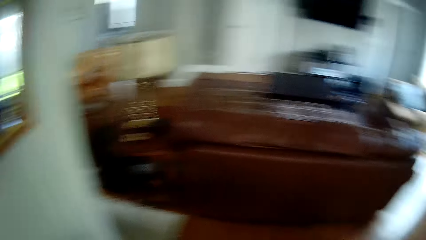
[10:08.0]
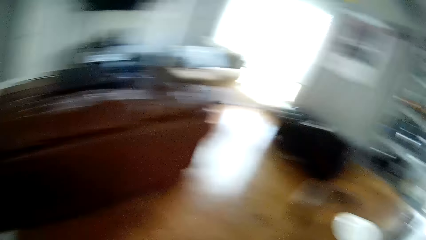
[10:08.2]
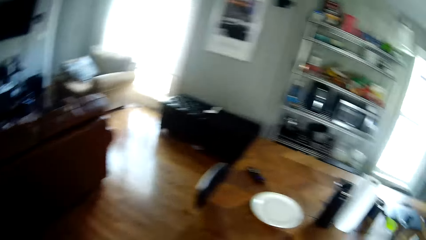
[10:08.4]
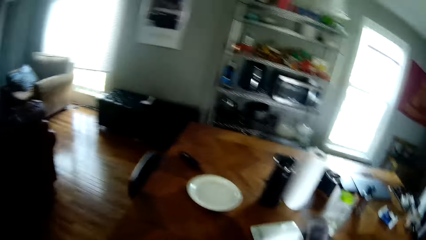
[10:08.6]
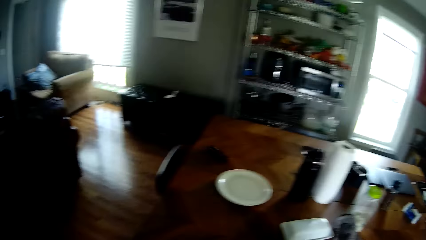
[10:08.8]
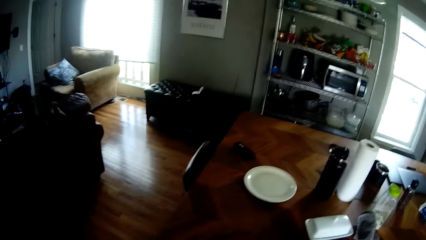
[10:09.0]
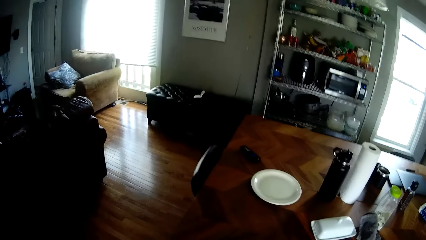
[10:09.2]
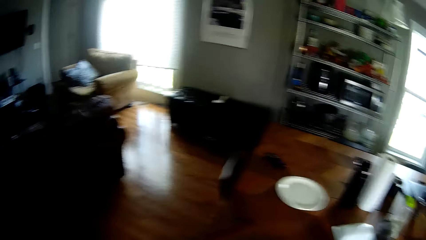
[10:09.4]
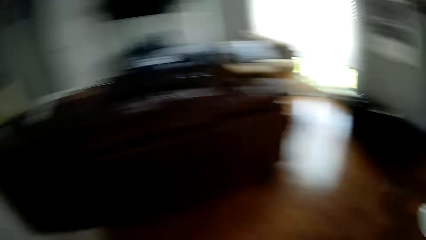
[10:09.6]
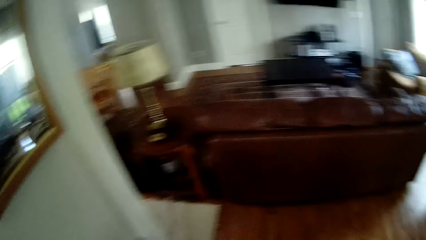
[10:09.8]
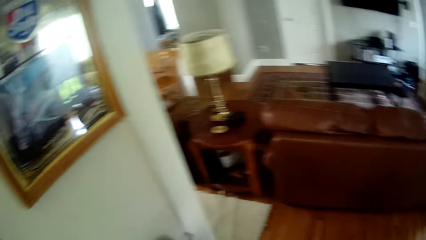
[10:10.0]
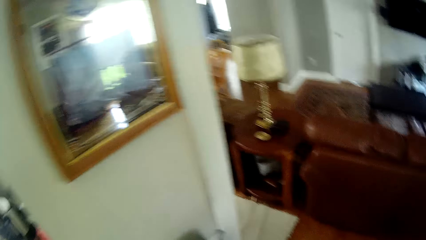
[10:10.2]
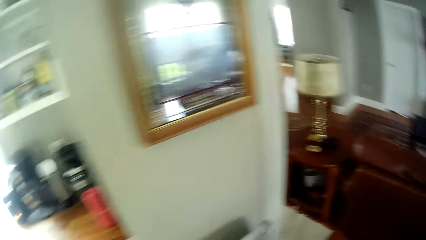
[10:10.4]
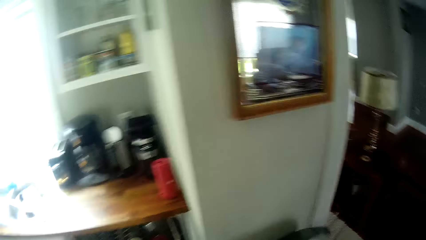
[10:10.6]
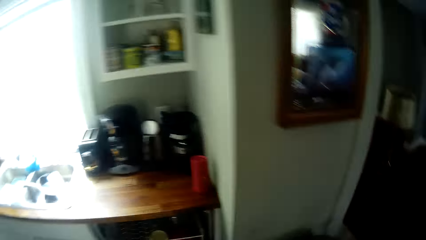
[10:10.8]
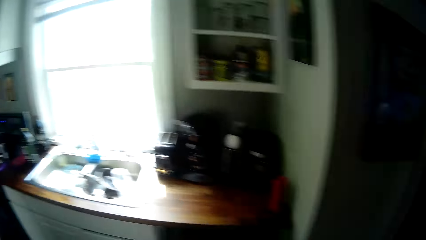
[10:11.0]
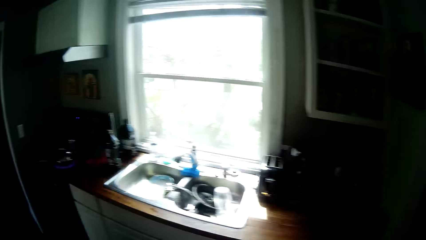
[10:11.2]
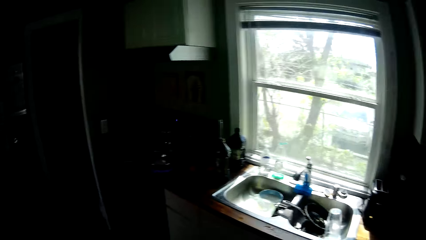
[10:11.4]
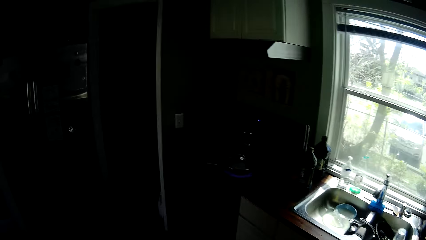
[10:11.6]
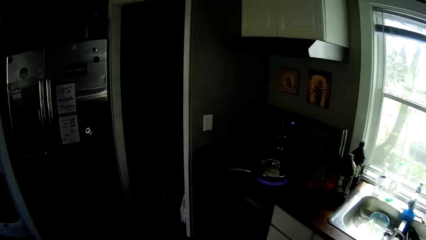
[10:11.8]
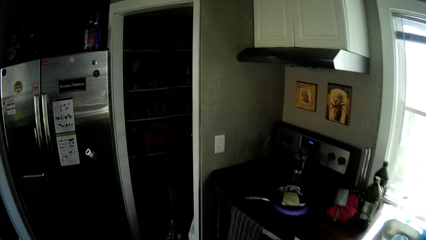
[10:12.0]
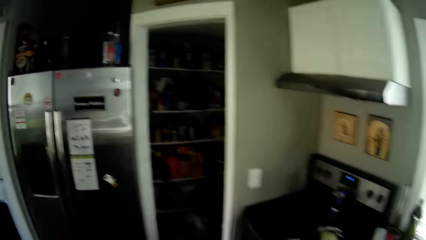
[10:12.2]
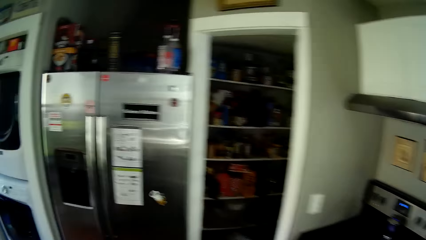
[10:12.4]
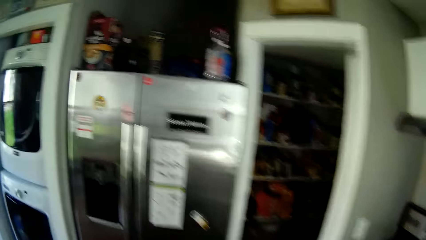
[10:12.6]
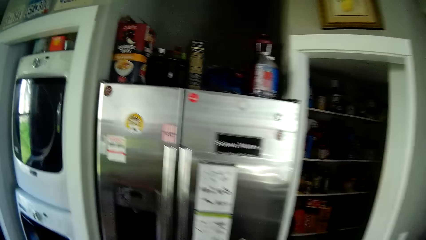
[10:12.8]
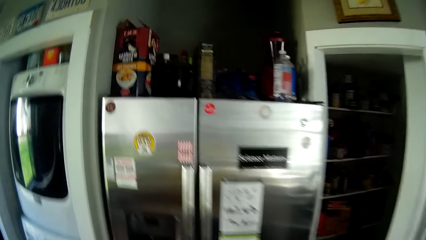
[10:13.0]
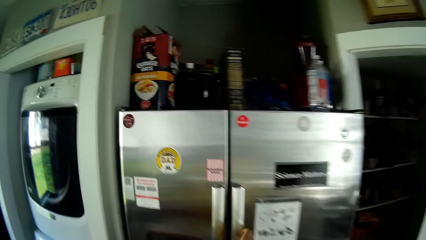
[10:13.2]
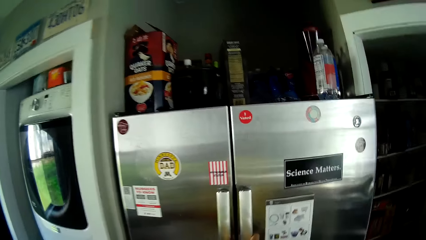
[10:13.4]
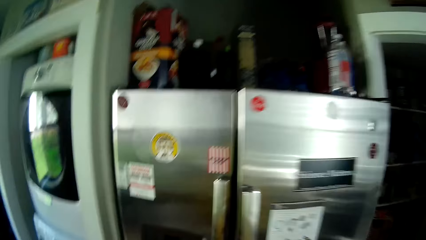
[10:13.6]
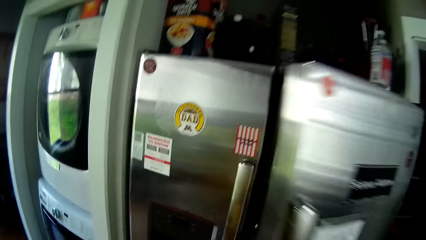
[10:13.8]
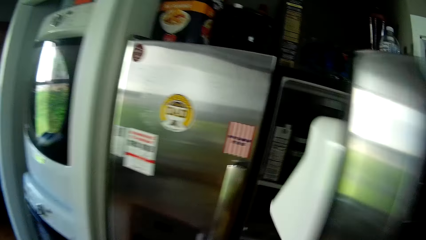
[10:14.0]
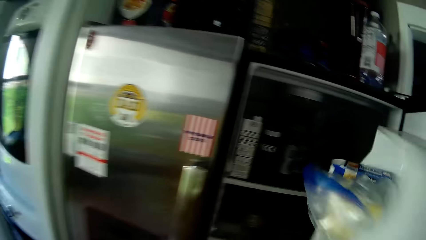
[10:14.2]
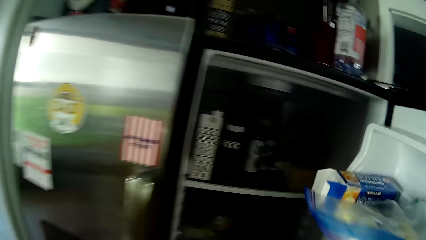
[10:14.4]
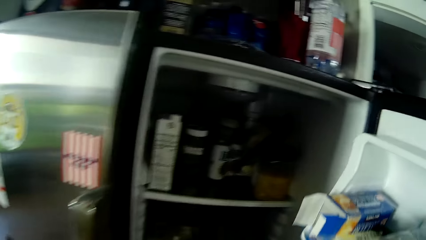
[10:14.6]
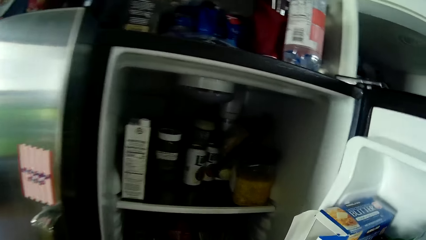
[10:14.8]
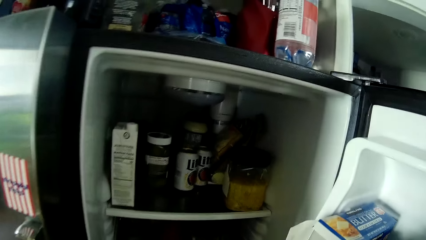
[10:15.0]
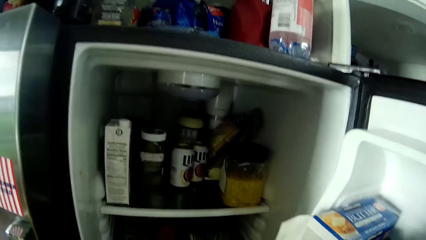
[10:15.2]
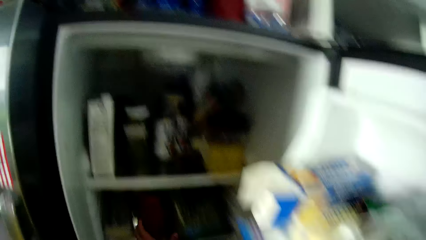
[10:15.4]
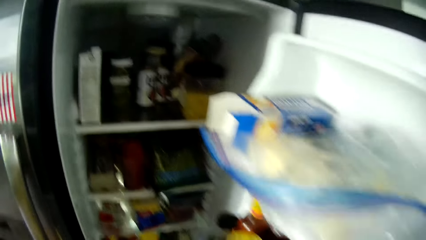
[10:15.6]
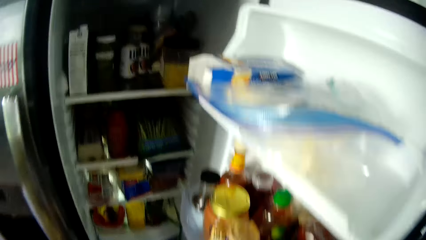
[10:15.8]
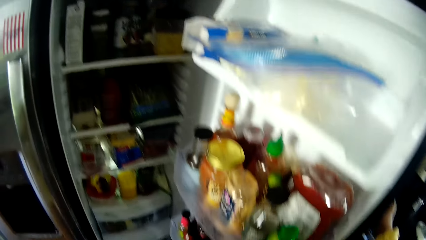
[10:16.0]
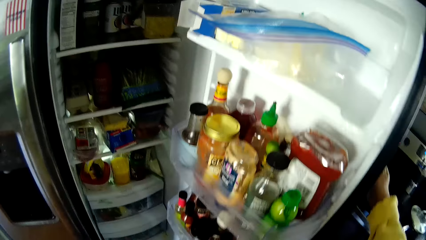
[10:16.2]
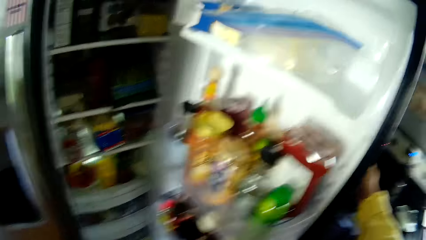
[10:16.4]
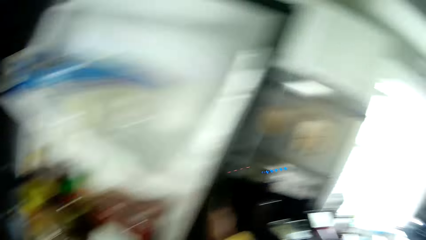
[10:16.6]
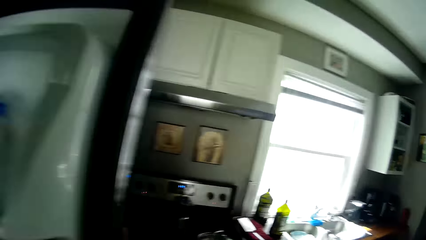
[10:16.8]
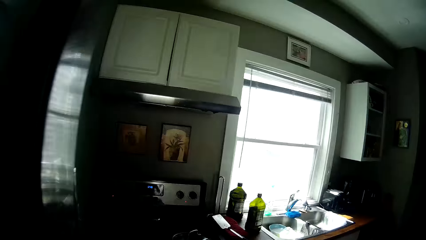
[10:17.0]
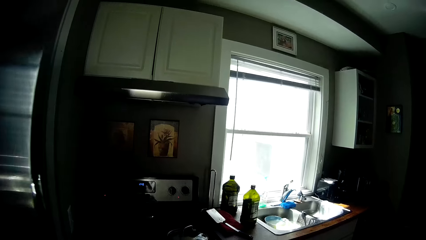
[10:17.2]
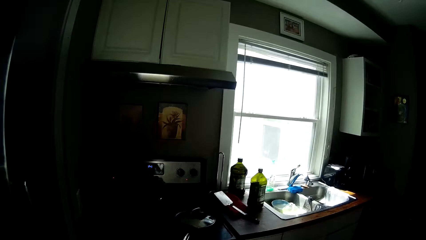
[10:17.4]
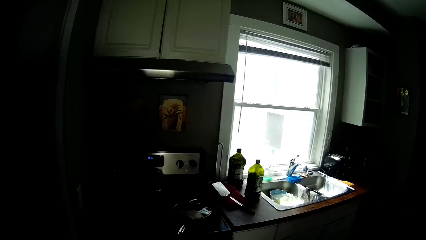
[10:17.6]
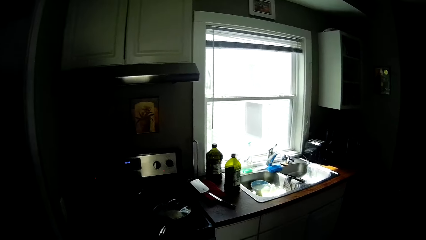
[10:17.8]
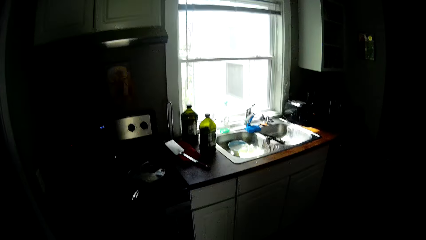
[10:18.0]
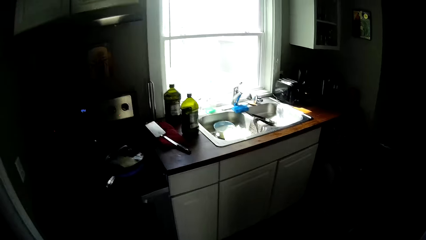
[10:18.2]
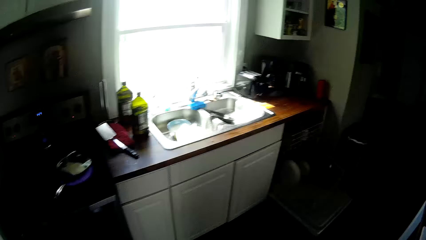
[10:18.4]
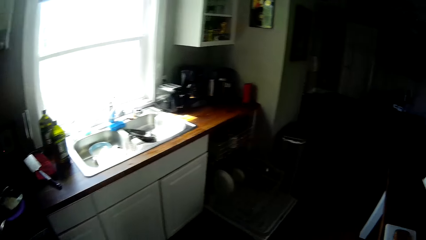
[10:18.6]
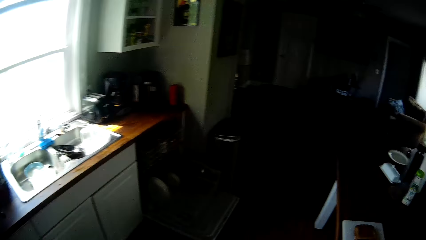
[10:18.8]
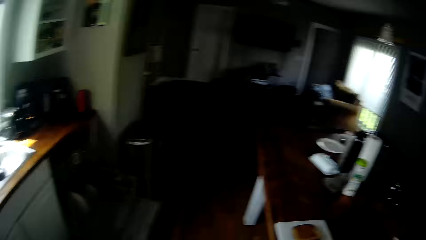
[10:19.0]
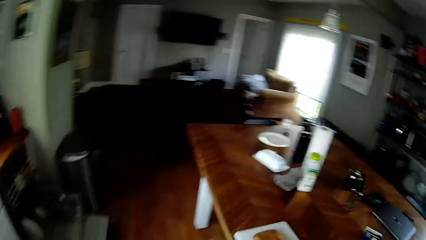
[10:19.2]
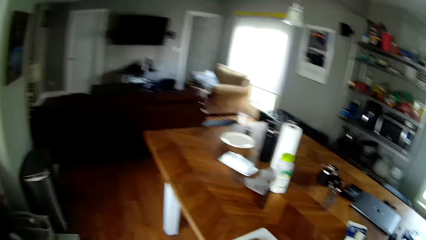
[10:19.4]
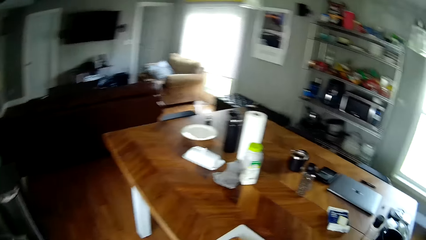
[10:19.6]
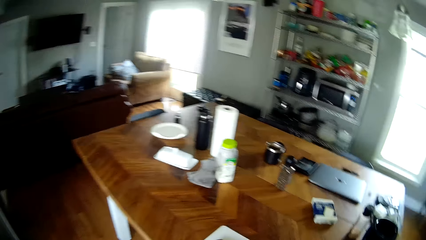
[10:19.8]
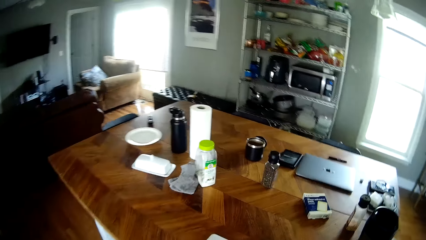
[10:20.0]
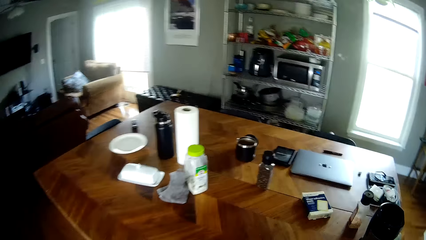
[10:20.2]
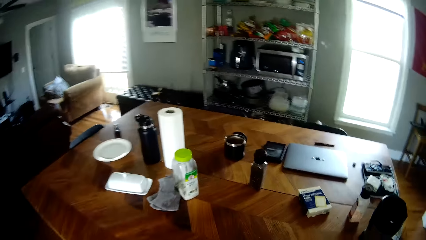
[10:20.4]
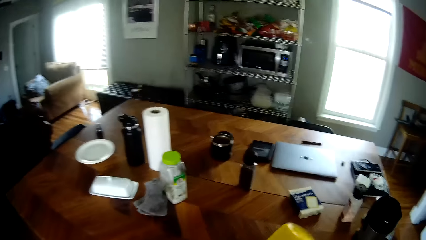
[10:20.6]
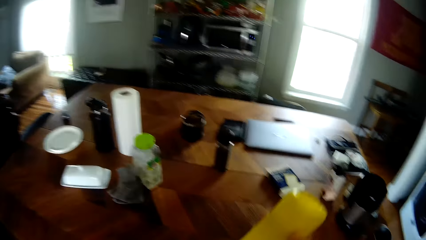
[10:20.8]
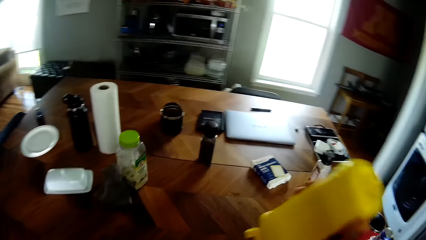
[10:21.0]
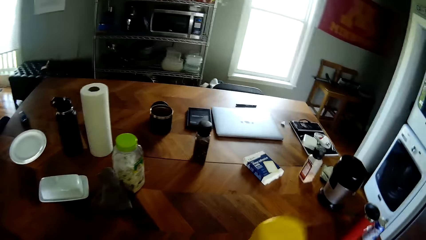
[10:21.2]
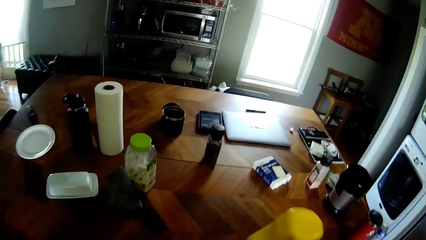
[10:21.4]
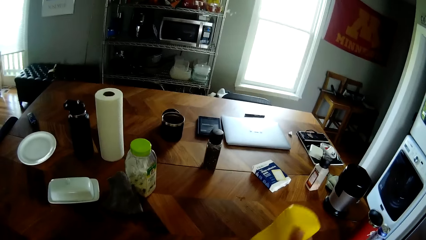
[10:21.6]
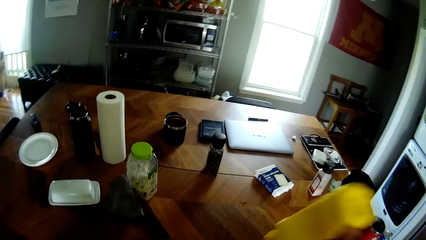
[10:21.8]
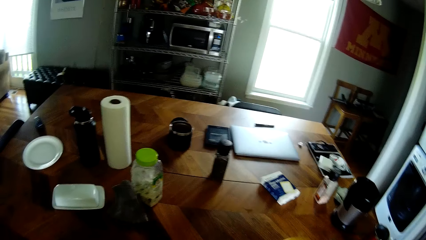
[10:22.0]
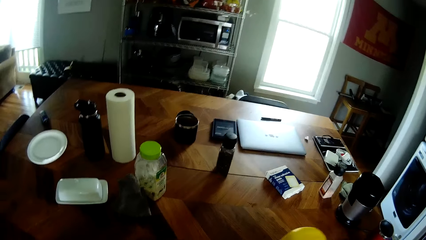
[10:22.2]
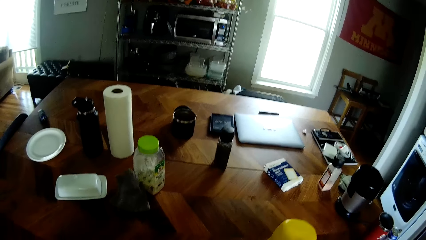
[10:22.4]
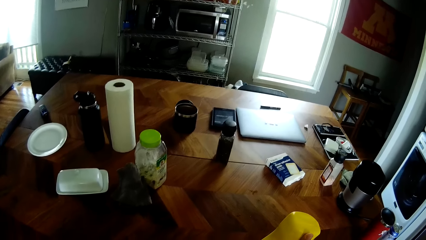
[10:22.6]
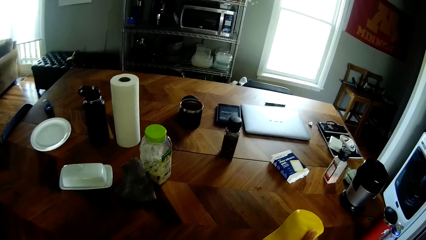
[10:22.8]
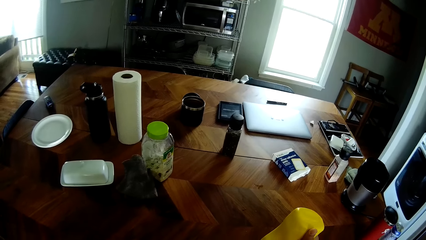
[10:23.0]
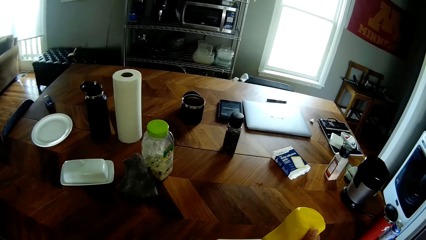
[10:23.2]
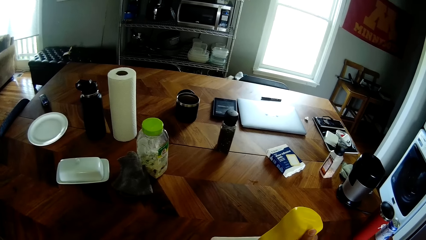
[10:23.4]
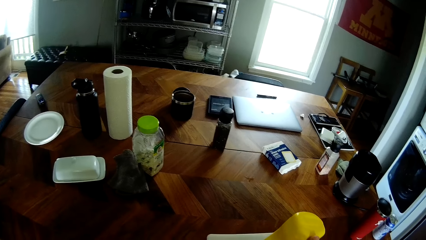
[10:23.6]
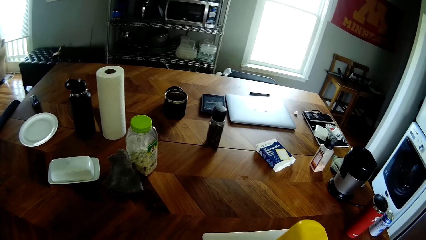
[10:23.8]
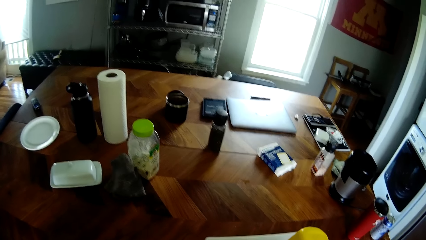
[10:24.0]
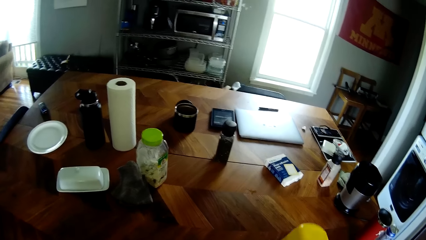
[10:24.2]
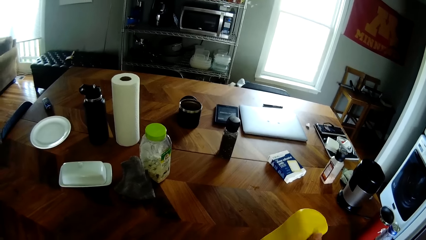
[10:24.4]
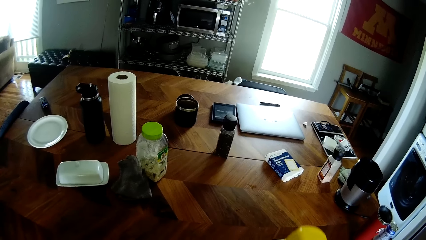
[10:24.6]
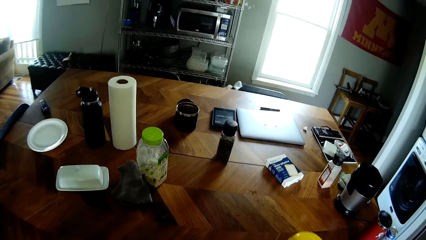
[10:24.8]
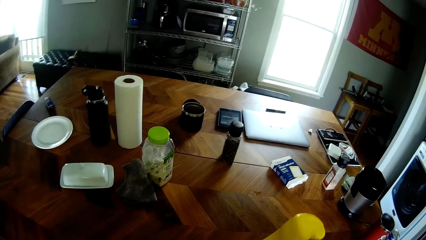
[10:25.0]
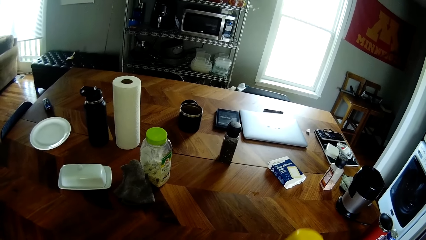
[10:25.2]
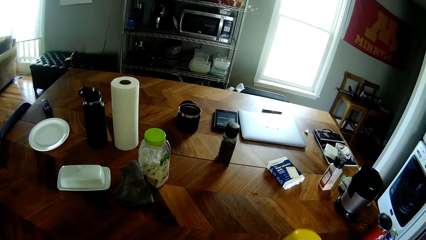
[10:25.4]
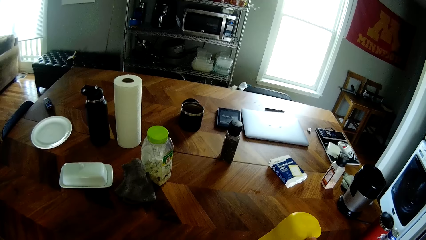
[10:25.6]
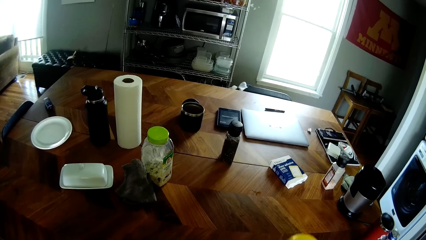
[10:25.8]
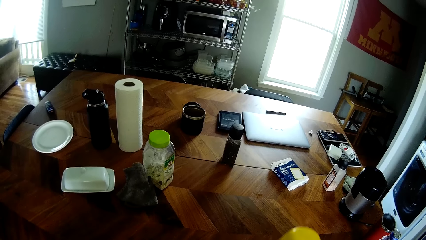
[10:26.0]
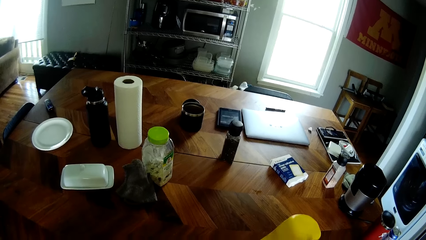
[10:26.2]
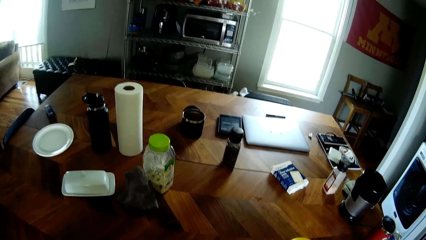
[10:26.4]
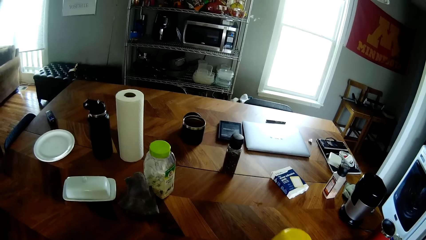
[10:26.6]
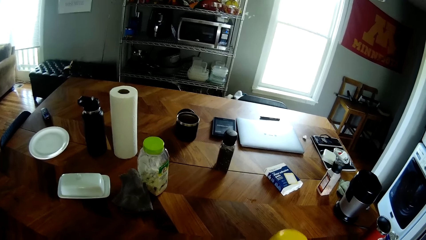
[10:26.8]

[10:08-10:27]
The camera wearer walks around. He opens the fridge with his right hand. He closes the fridge with his right hand. He holds a yellow container in his right hand.
